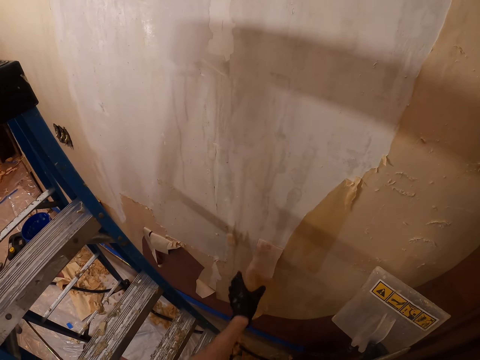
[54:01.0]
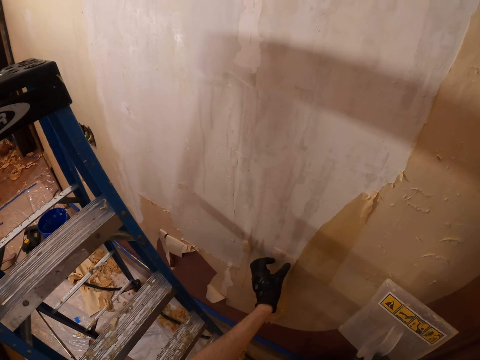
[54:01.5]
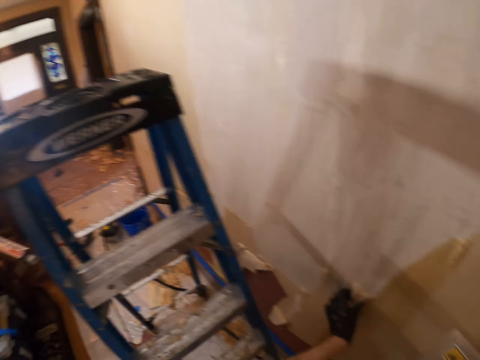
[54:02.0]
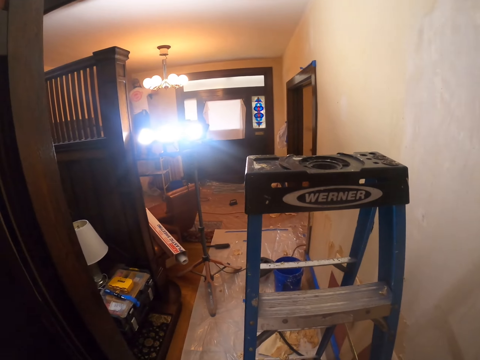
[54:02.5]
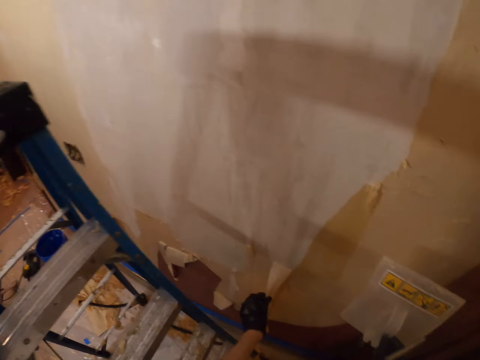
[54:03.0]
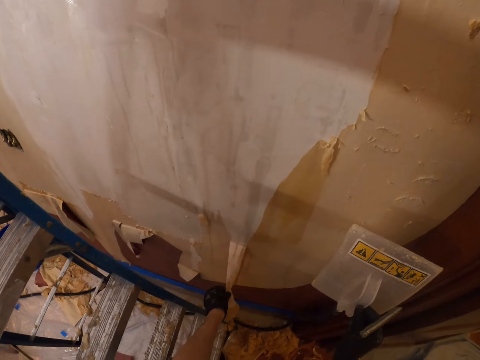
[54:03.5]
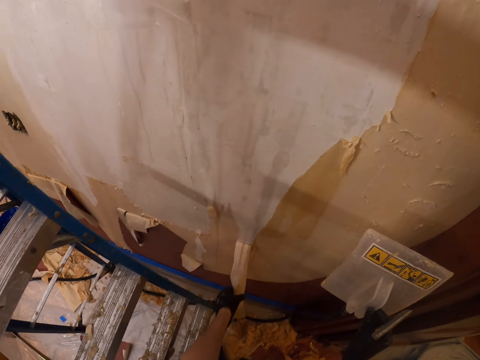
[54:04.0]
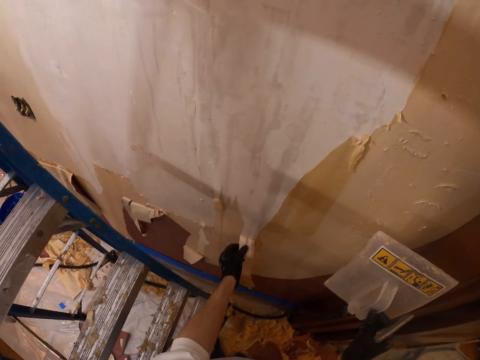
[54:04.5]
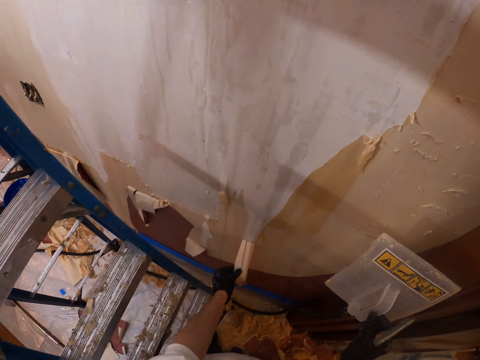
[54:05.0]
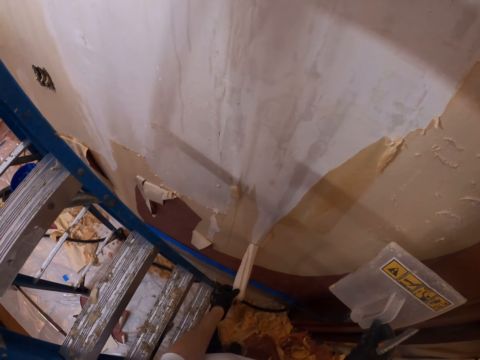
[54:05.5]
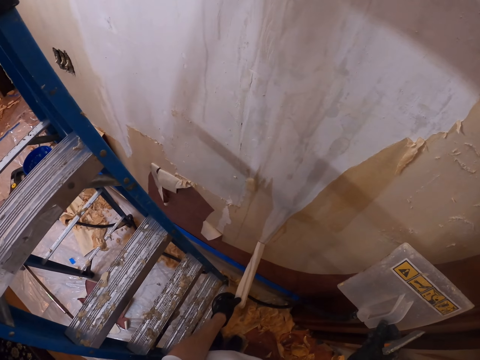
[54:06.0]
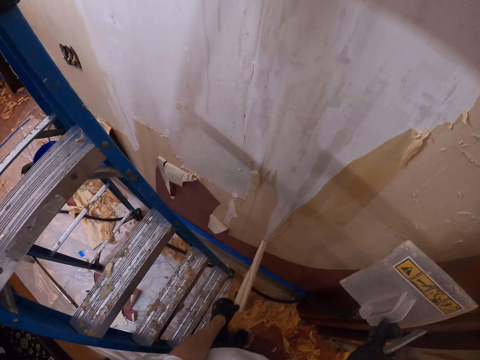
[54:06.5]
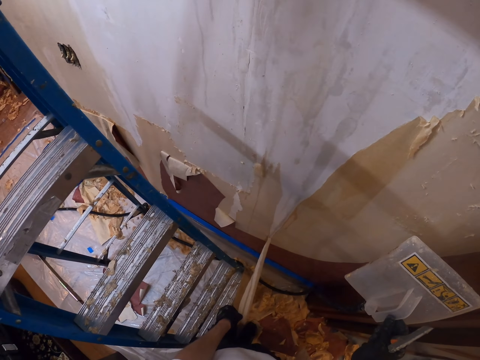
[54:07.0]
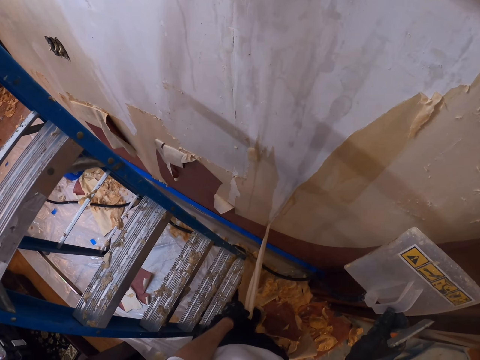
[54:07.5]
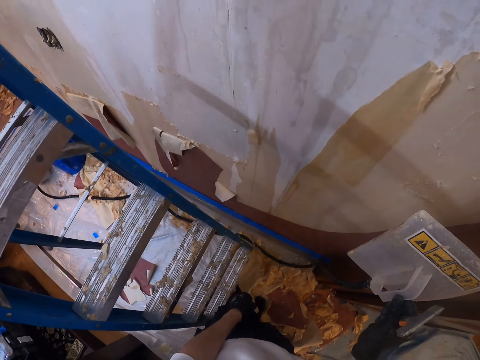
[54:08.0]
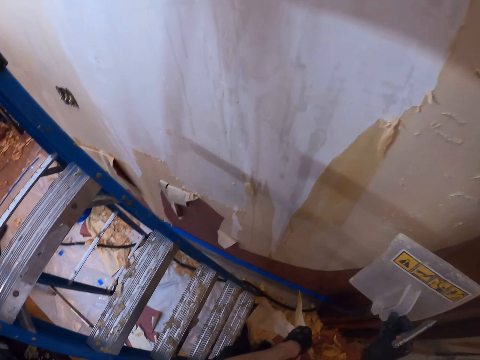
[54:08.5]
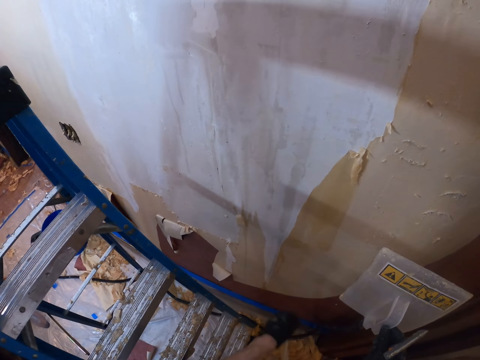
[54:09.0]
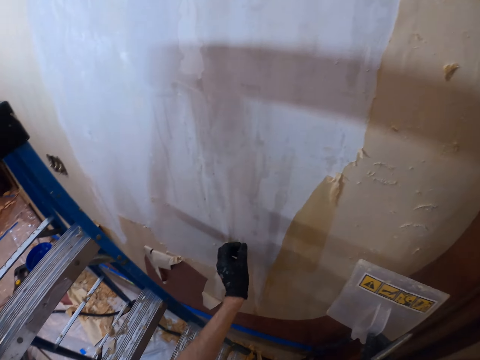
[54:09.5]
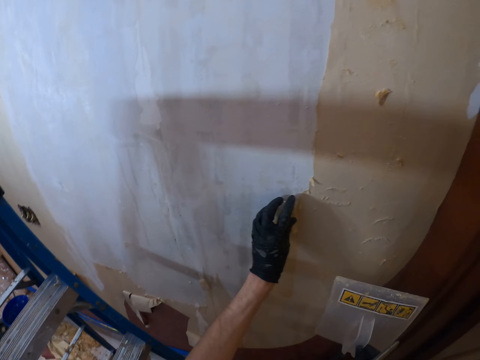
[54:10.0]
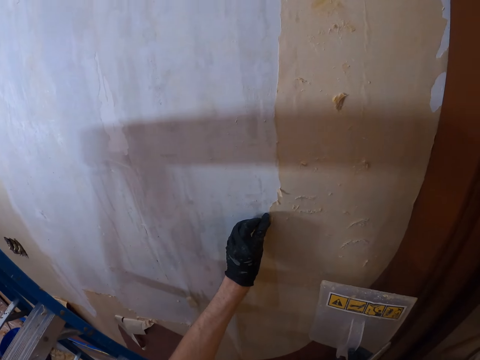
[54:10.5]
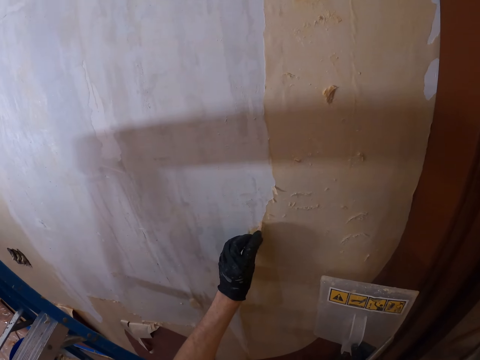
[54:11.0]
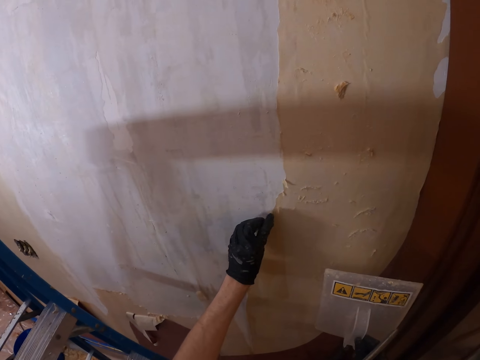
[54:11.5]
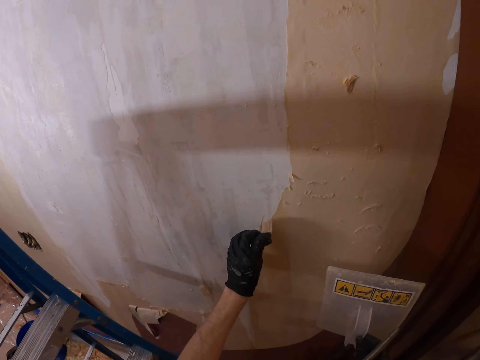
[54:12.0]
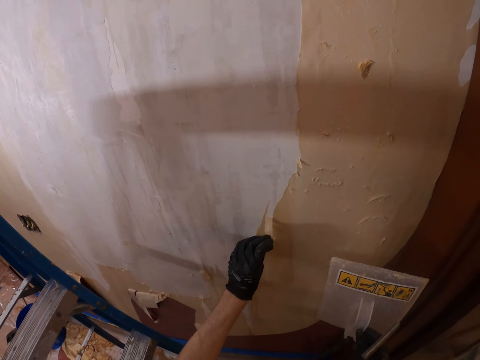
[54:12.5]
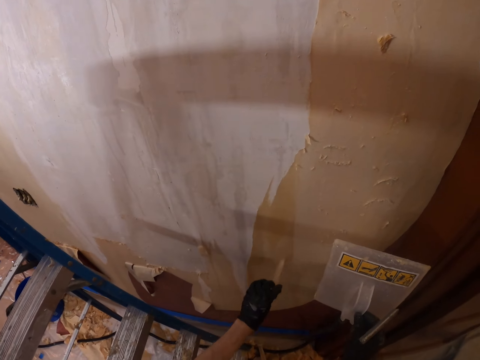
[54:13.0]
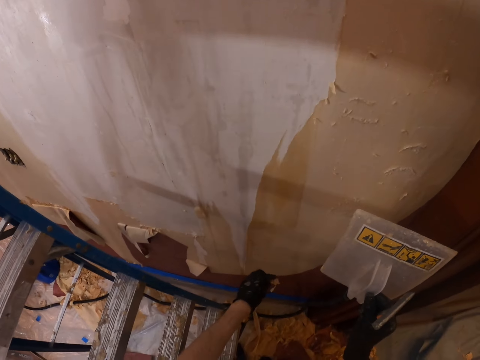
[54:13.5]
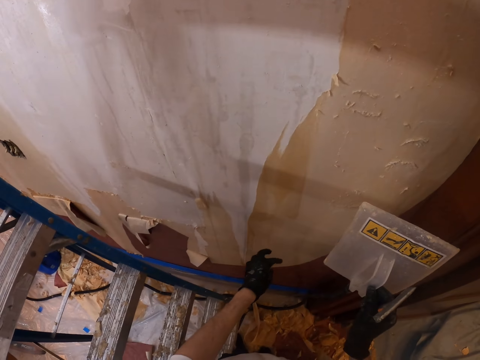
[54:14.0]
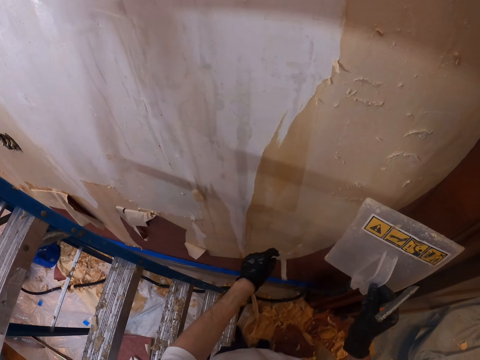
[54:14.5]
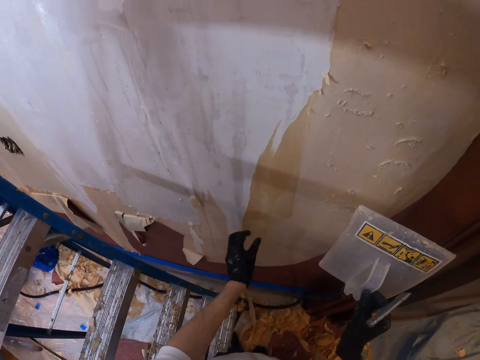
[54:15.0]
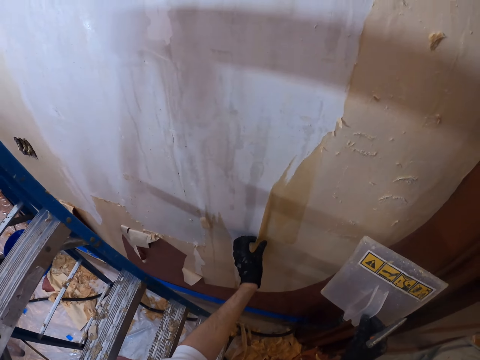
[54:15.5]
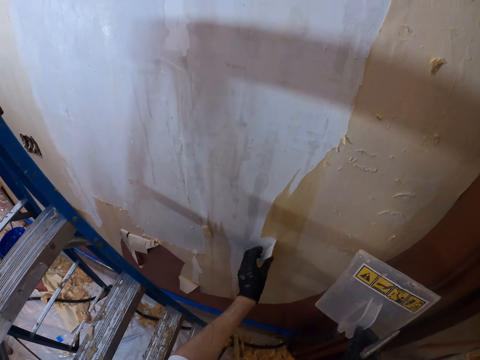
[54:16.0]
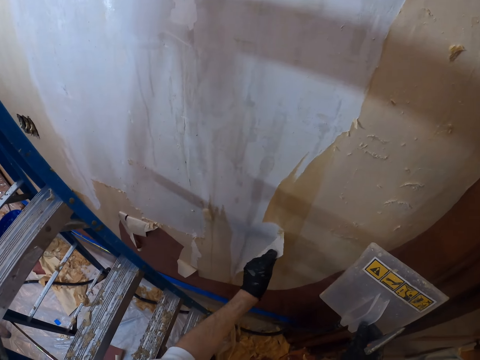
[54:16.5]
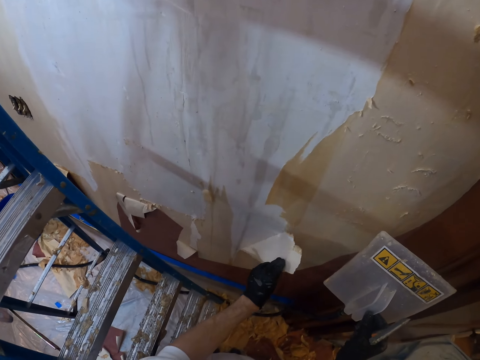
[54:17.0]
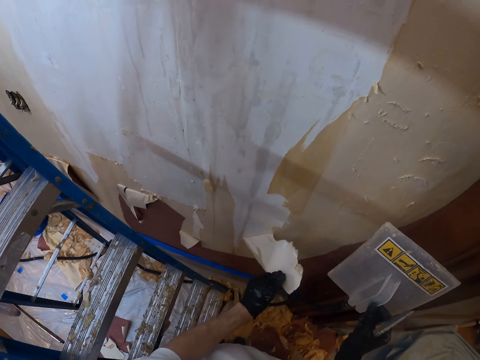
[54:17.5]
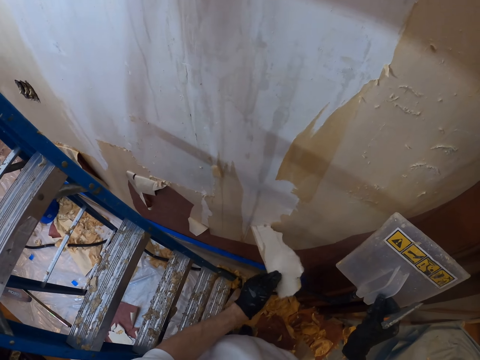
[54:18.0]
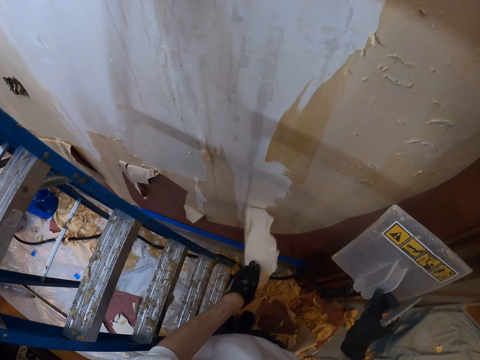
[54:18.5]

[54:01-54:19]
The camera wearer looks around. They remove paint from the wall with the left hand. They look around. They drop wallpaper paint dust on the floor with the left hand. They remove paint from the wall with the left hand. They drop the wallpaper paint dust on the floor with the left hand. They drop paint from the wall. They pull wallpaper from the wall.

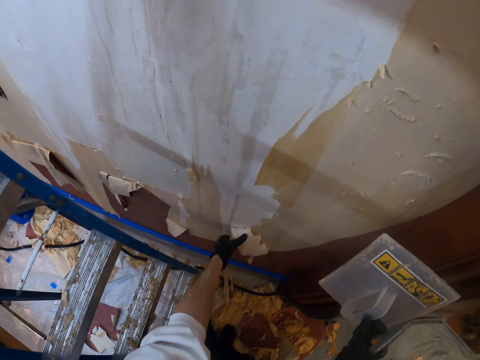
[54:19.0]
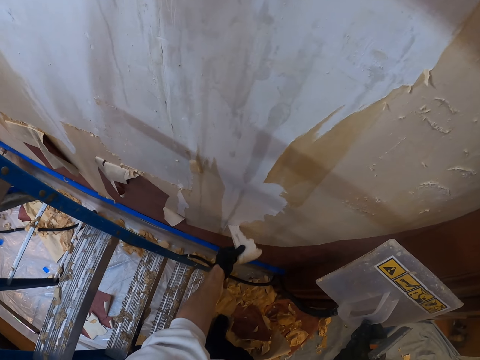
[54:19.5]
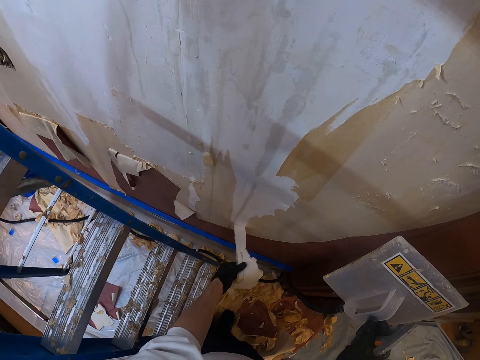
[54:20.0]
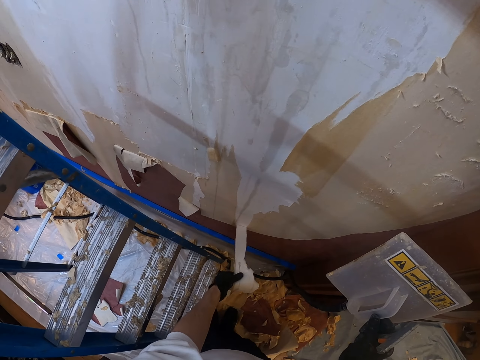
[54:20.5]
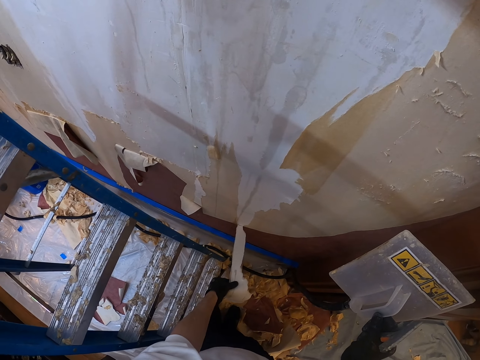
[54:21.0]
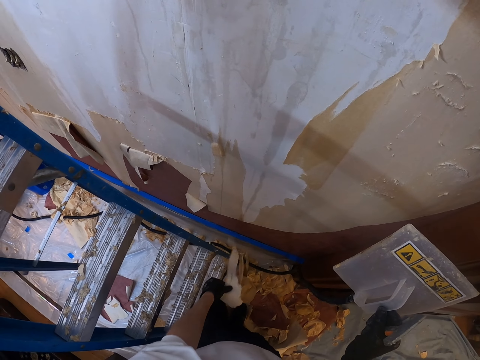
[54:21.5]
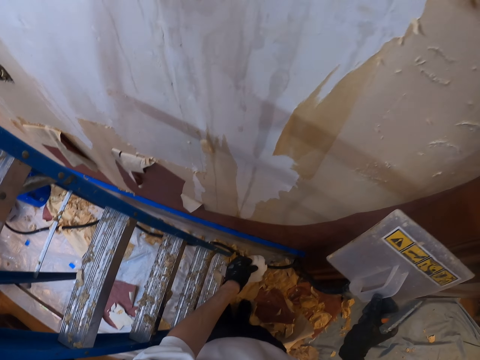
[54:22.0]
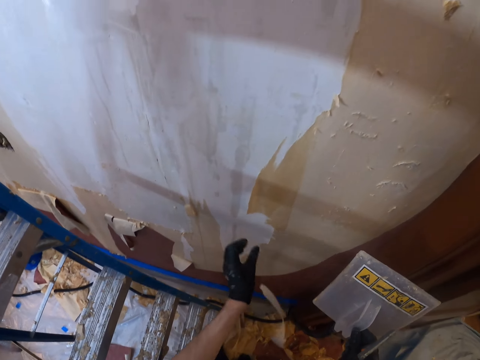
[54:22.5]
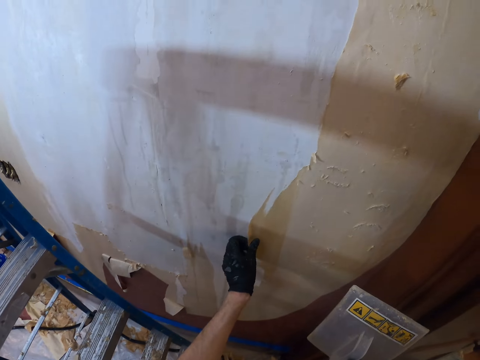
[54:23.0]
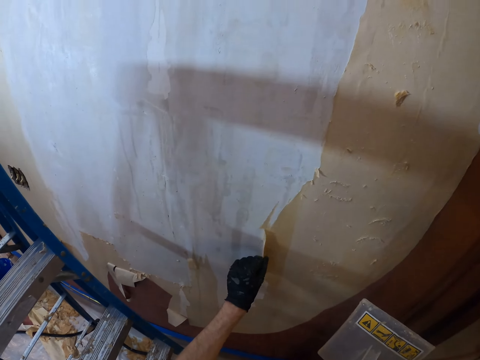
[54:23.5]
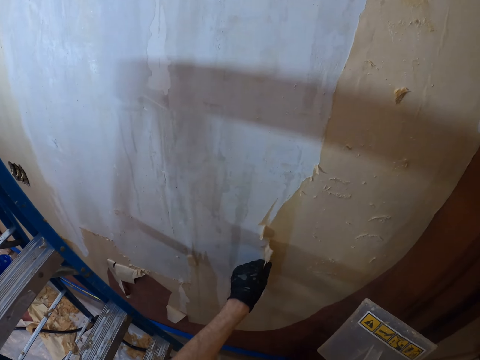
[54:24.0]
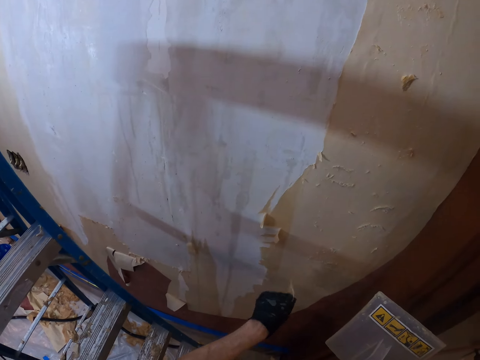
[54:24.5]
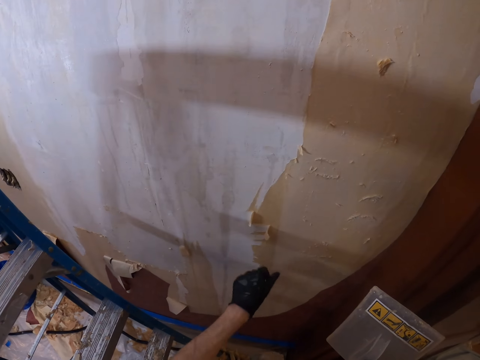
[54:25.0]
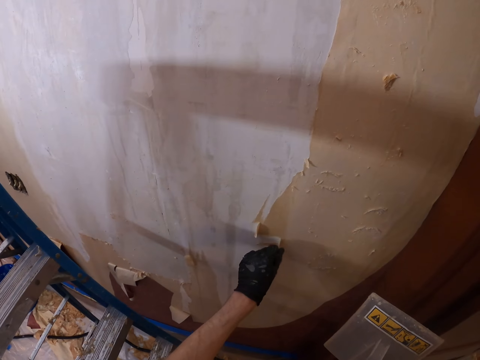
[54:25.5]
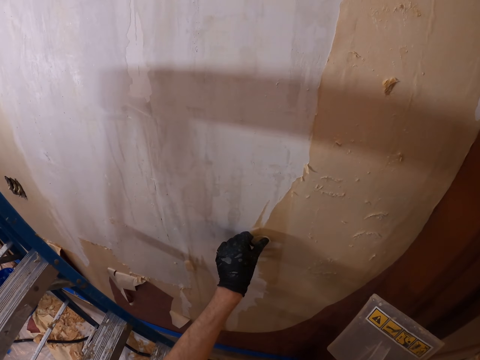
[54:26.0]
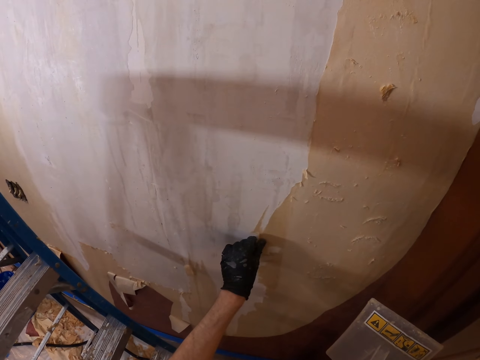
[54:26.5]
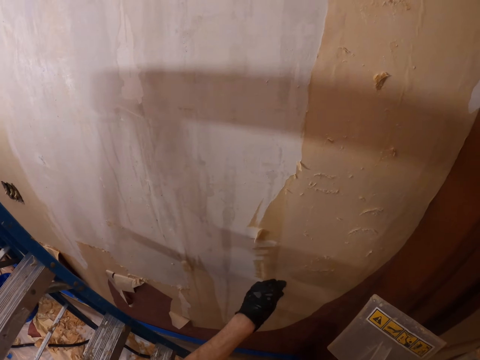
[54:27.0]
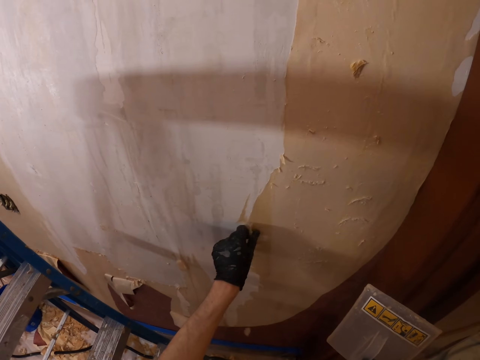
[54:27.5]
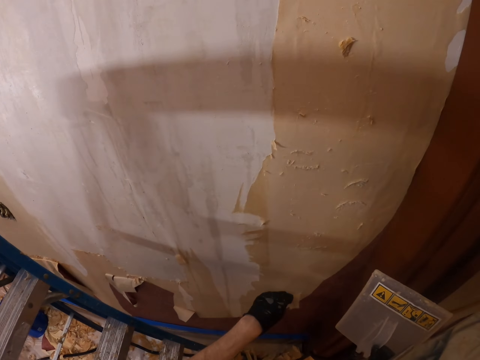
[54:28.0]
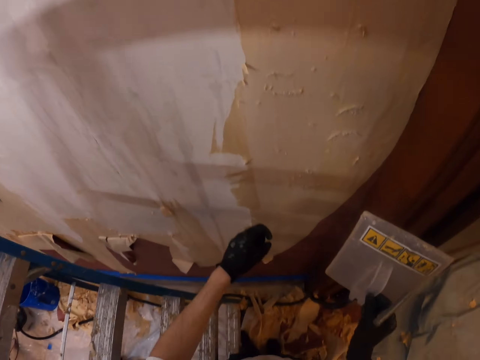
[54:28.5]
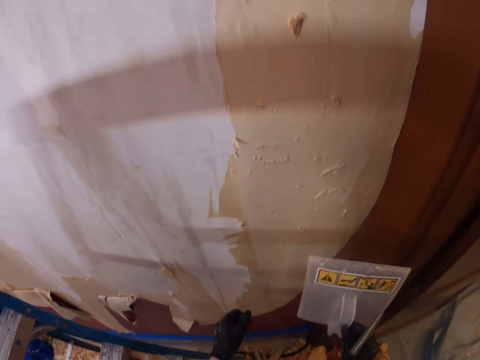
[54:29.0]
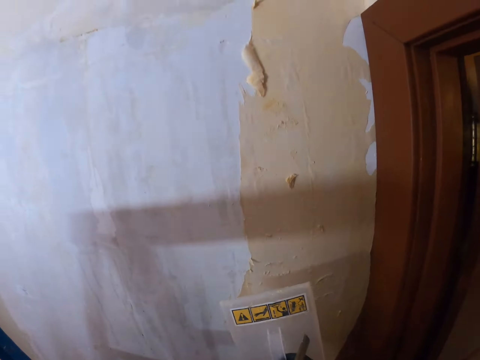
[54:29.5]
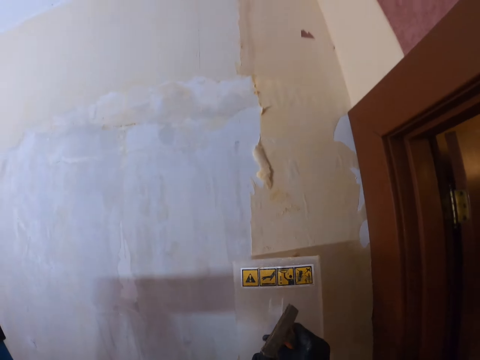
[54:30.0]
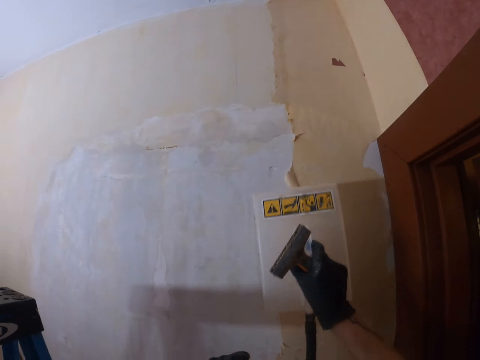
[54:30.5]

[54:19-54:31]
The camera wearer drops paint on the floor. They remove wallpaper from the wall. They drop paint on the ground. They remove the wallpaper from the wall. They drop the wallpaper on the ground.
